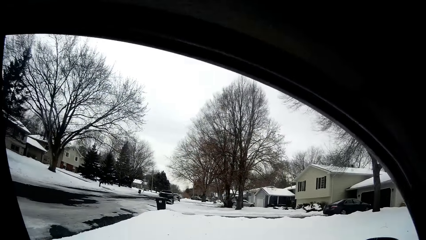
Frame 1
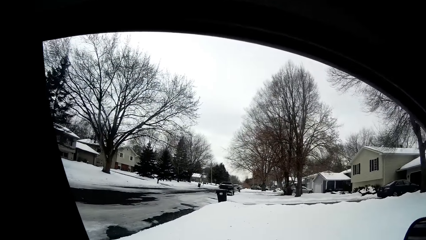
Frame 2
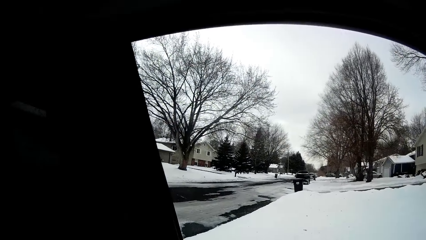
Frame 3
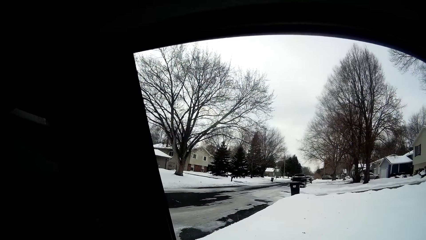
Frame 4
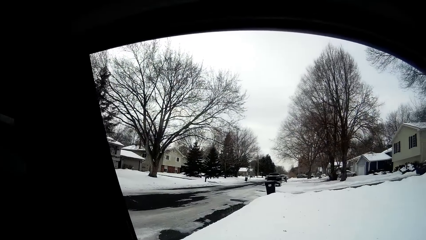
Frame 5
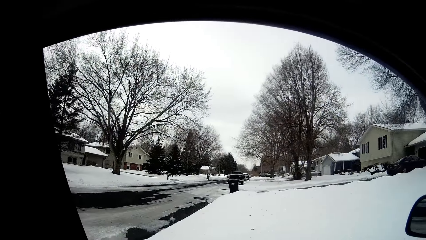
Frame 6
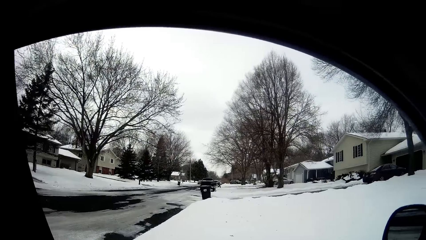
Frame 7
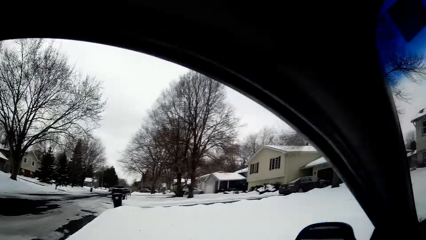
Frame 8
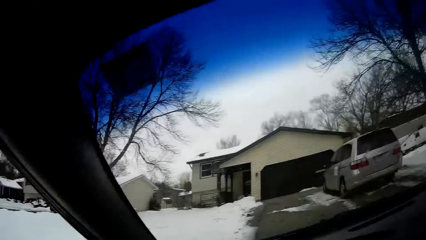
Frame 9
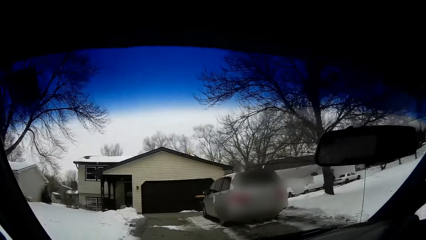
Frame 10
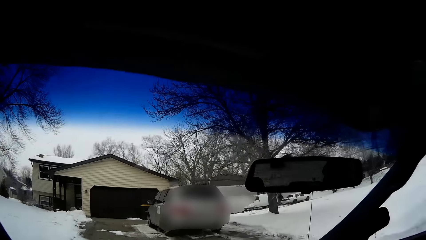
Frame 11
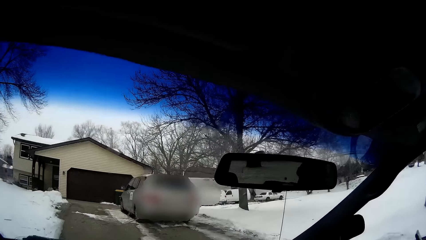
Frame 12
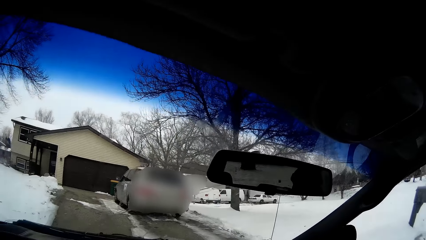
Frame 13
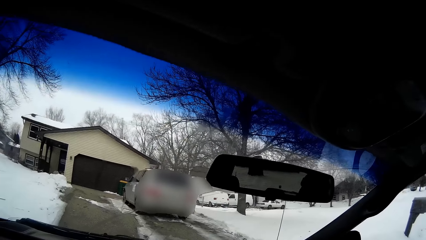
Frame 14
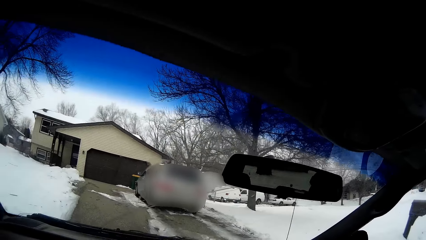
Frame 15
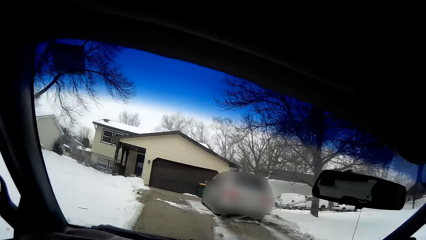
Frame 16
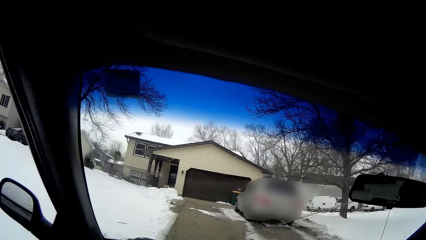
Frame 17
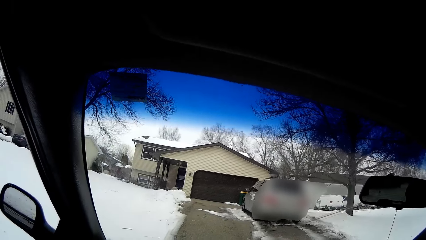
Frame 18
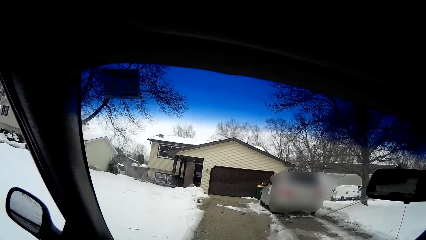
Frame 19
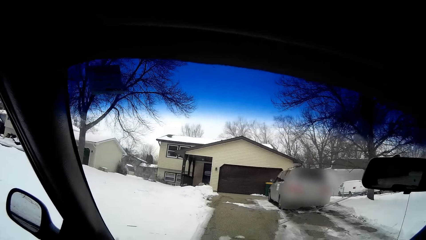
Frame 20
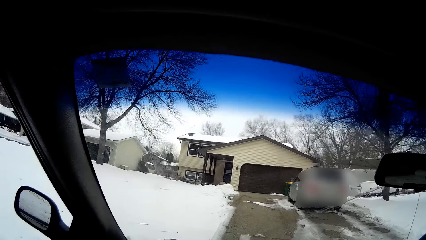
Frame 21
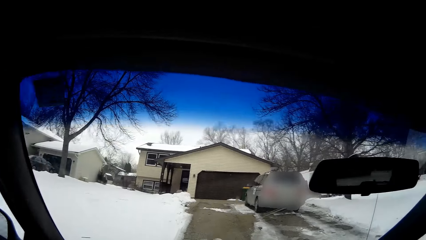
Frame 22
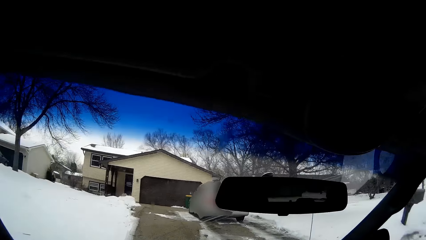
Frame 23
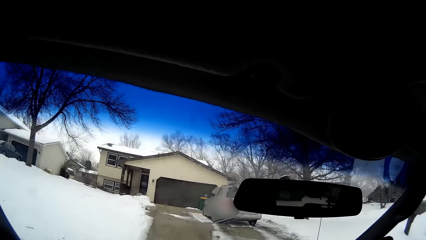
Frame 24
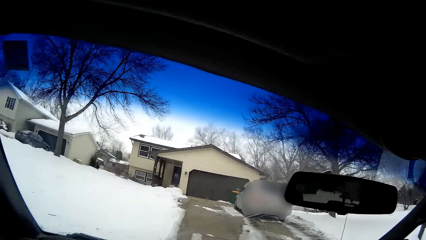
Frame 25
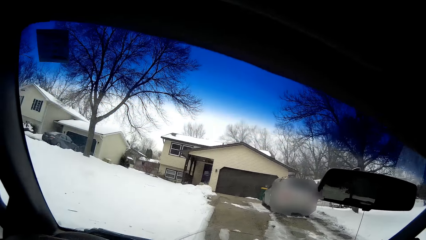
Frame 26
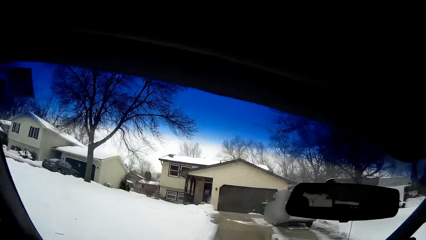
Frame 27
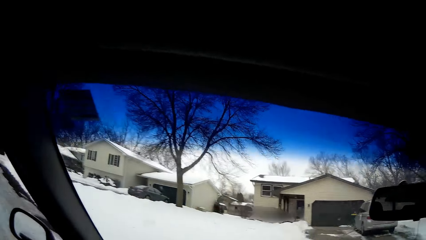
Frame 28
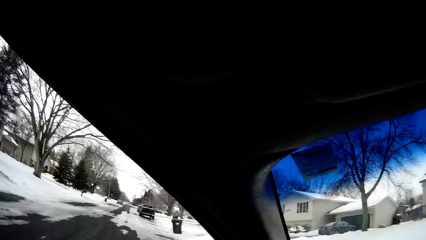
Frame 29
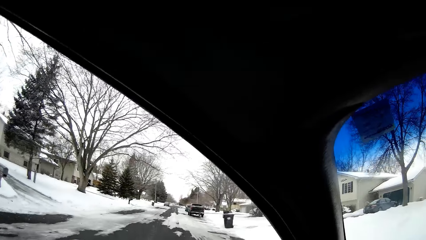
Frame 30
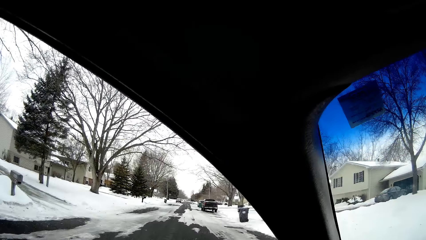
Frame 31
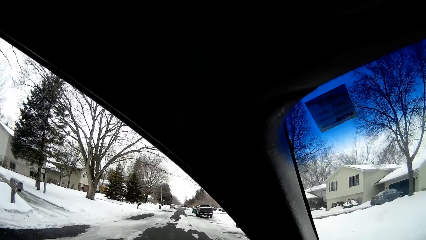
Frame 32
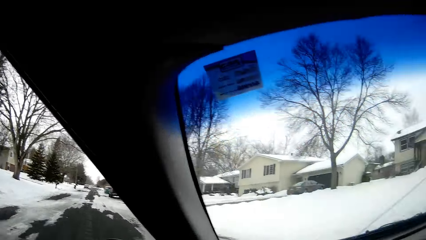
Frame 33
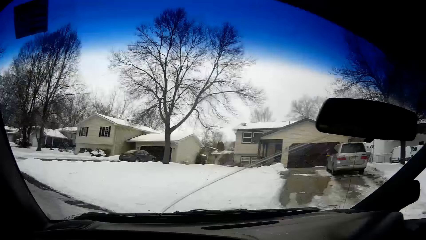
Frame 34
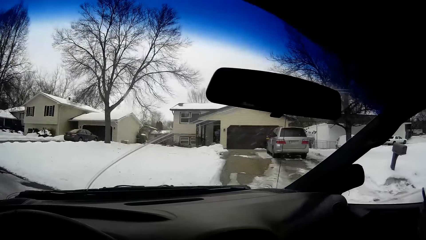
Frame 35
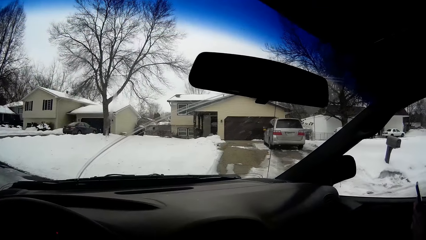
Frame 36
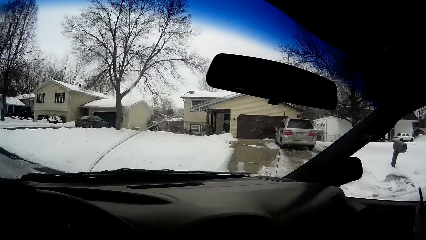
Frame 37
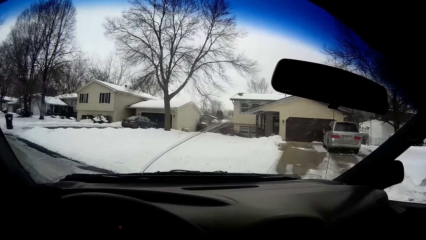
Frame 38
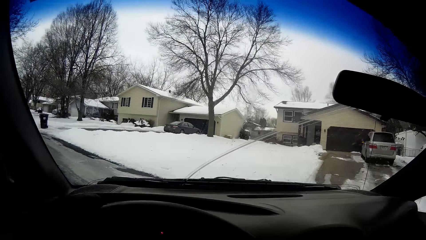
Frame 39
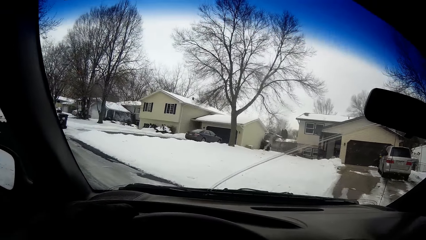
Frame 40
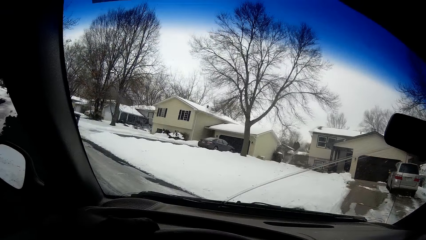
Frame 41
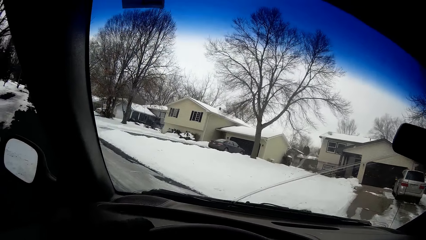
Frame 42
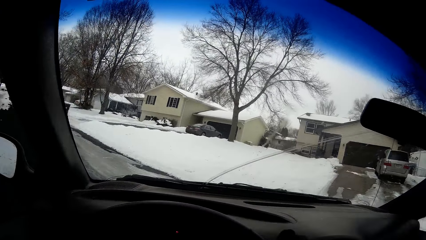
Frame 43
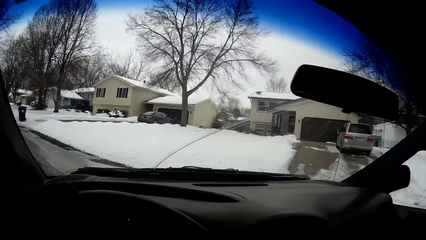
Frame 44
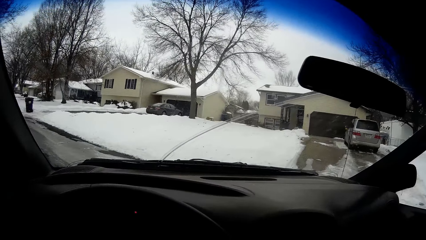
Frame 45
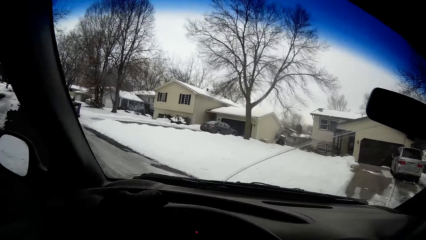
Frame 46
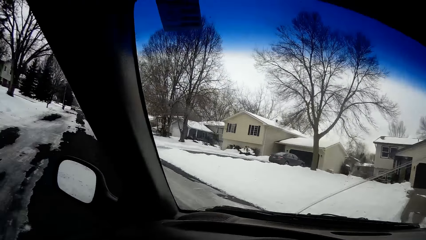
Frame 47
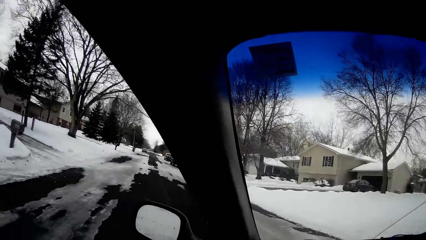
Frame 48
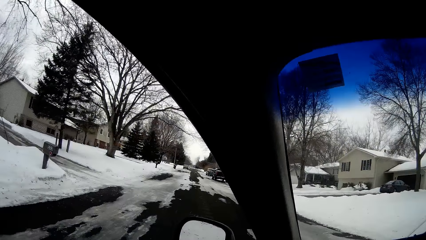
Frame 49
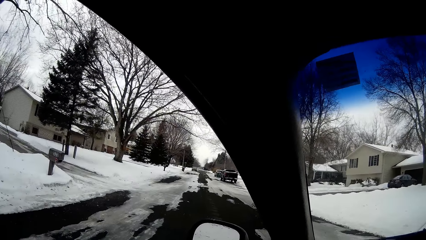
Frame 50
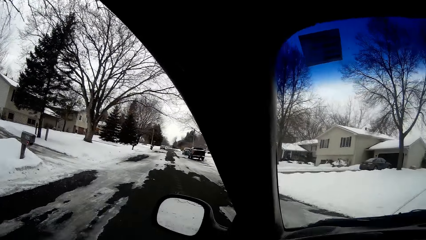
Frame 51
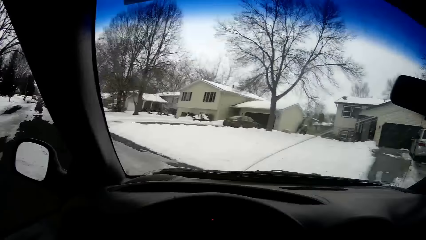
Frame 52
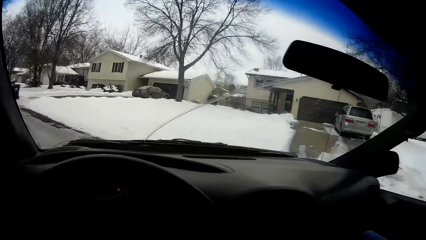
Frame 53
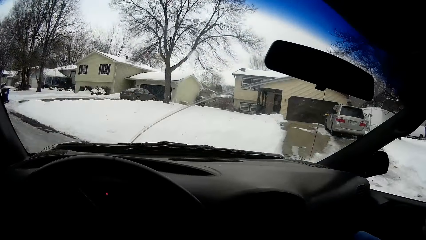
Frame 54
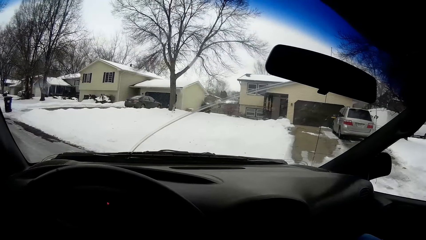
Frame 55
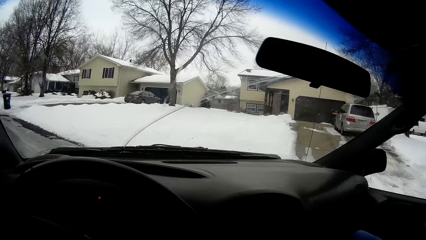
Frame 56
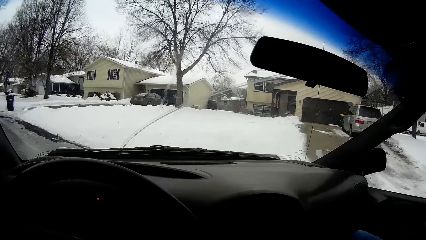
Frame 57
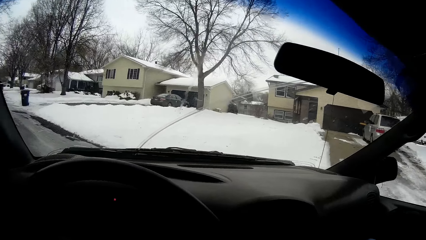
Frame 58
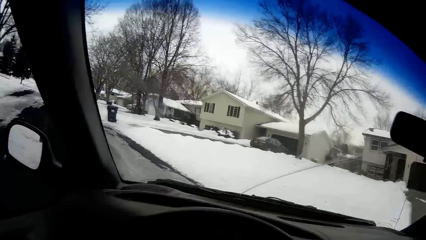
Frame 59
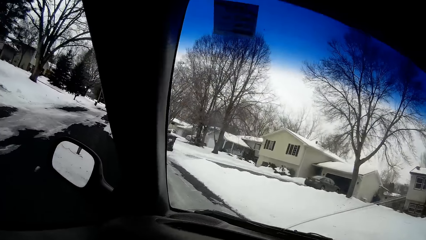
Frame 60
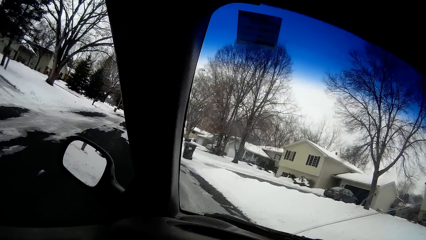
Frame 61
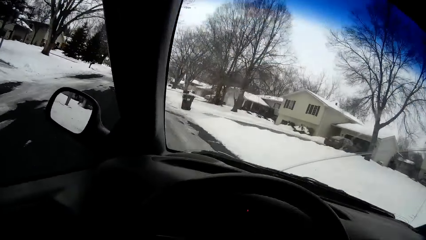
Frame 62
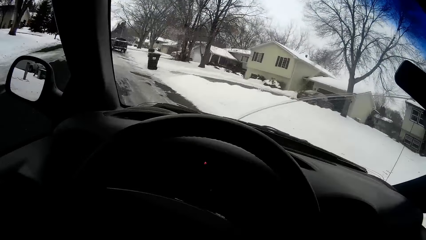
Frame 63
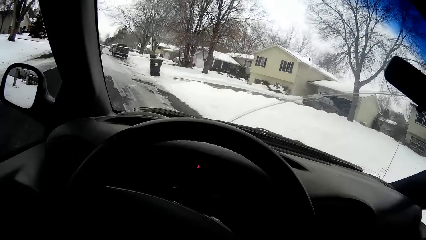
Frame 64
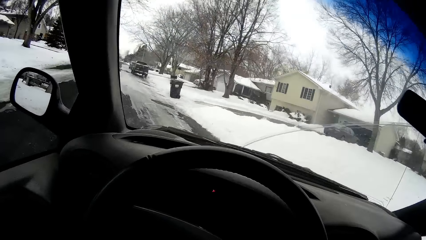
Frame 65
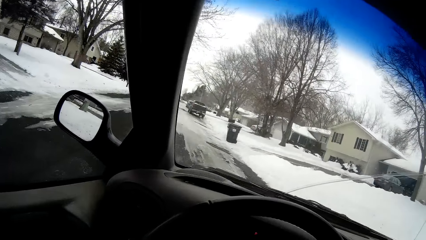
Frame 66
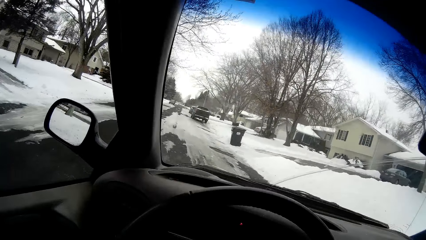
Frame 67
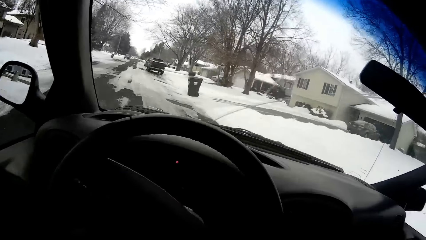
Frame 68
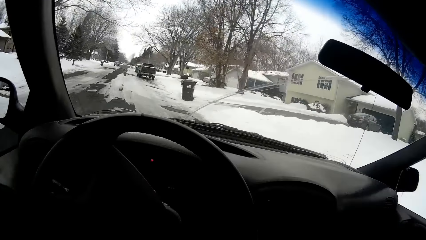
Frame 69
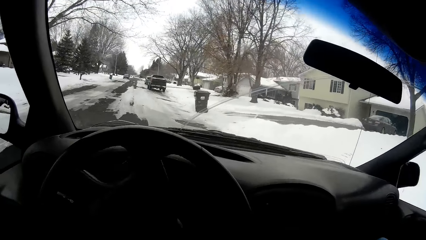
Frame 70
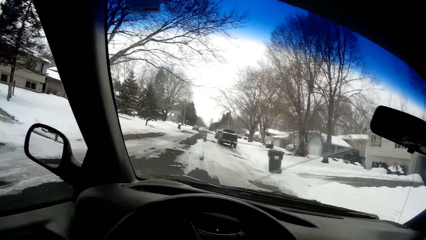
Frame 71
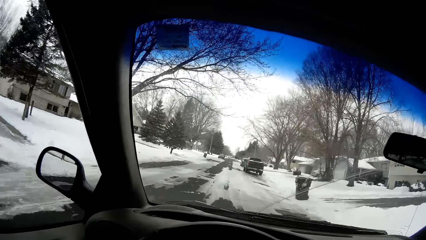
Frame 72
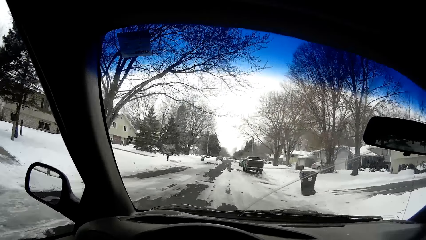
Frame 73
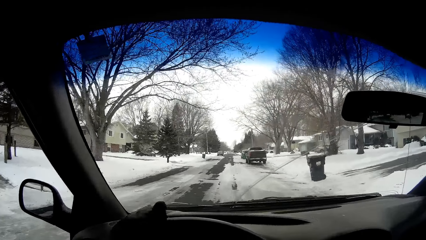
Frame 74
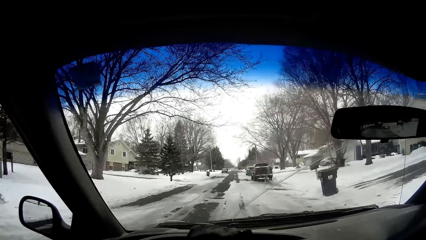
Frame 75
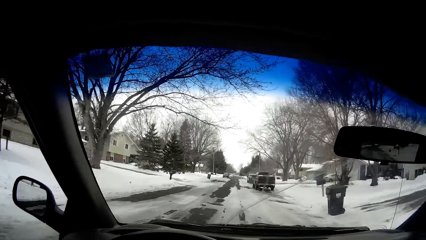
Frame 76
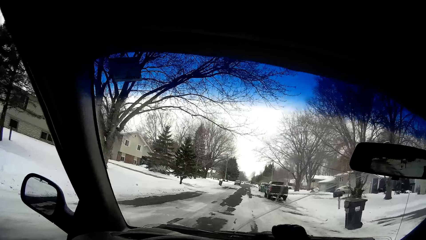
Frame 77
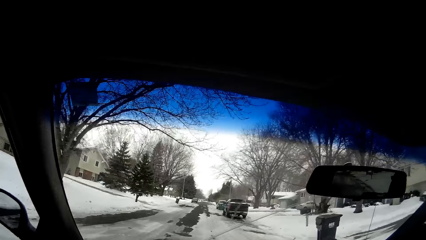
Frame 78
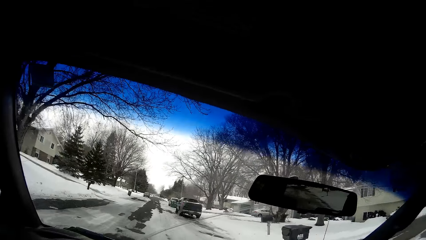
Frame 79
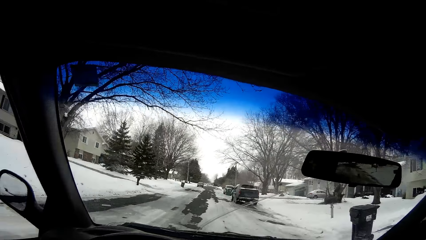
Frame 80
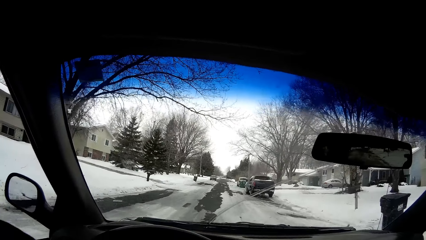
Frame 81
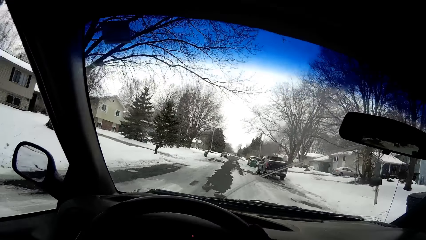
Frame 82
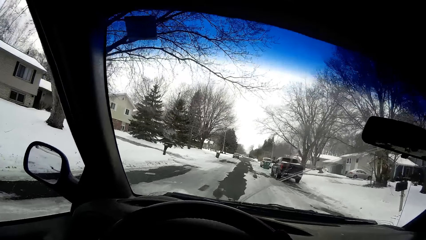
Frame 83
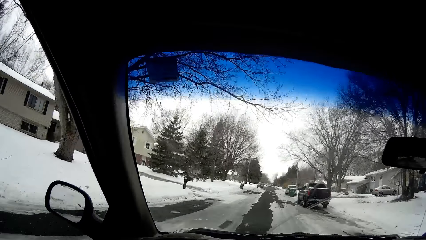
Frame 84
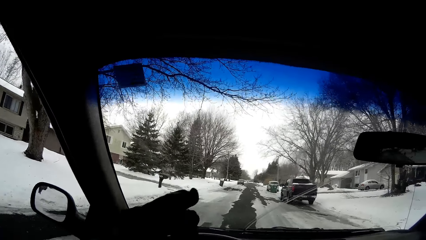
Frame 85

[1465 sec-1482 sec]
The camera wearer looks around. She drives the car off the snowy lawn to a road with her left hand on the steering wheel of the car. She drives on the road with both hands on the steering wheel.
